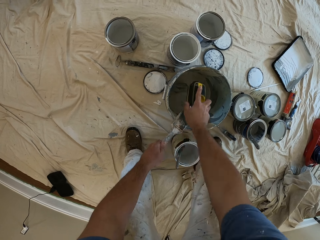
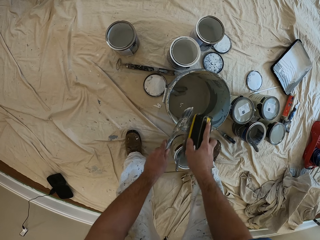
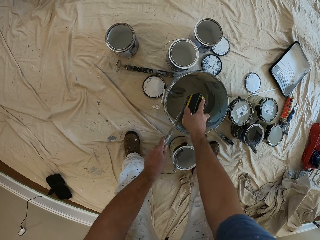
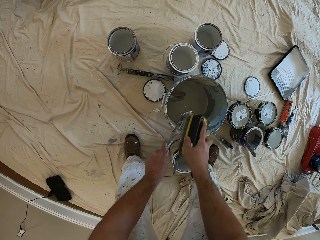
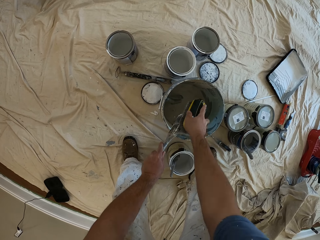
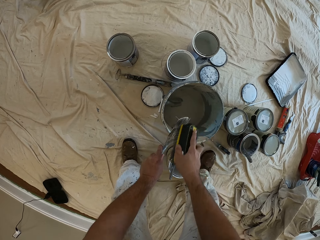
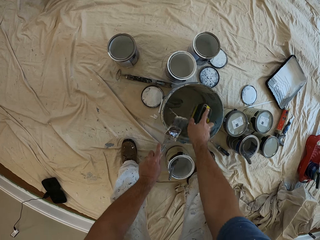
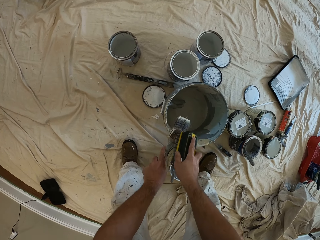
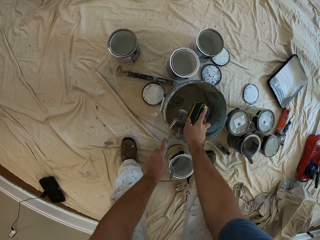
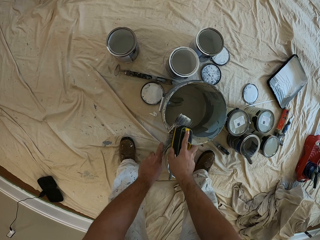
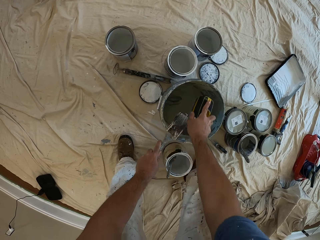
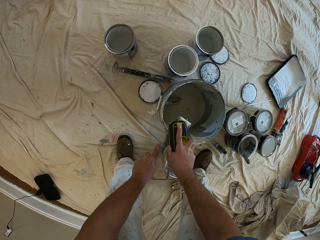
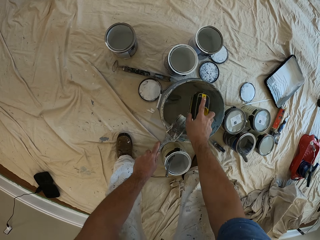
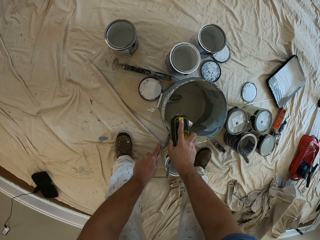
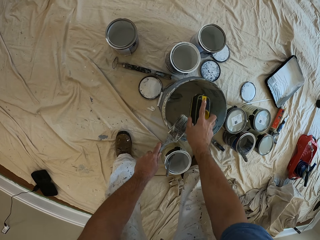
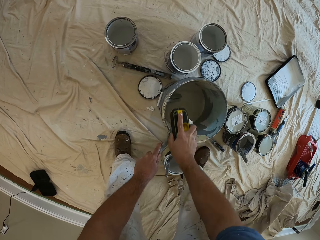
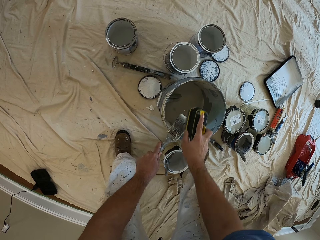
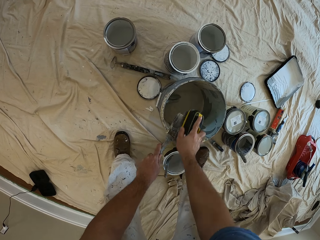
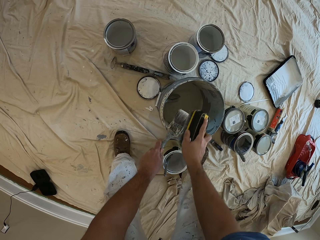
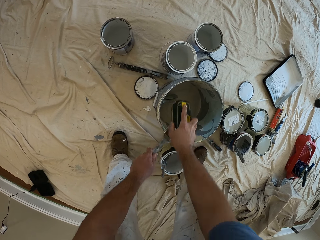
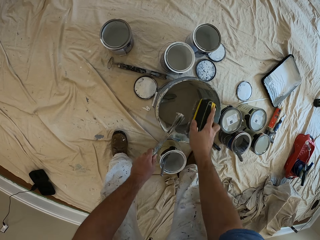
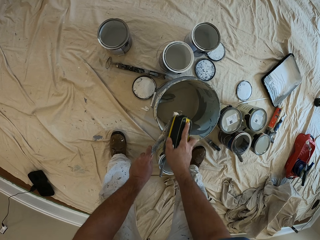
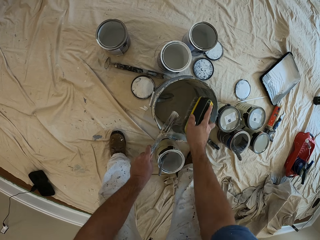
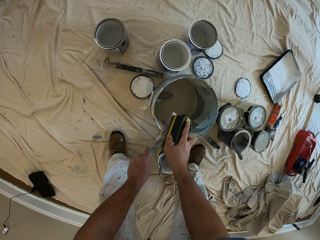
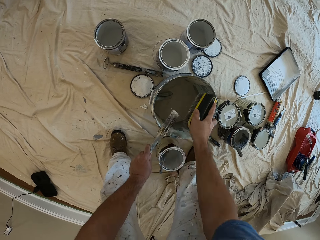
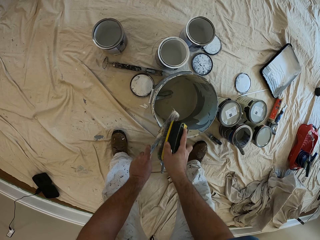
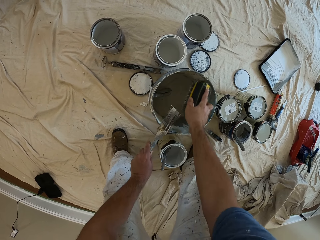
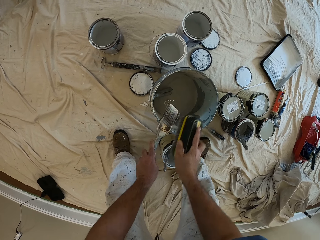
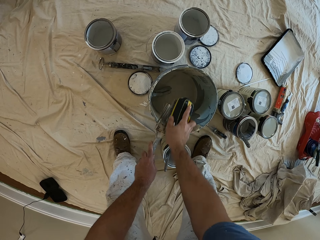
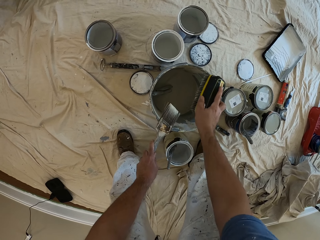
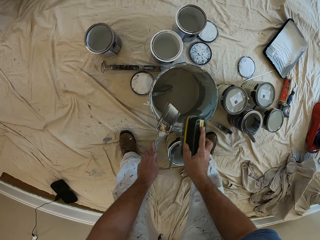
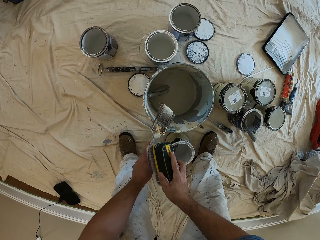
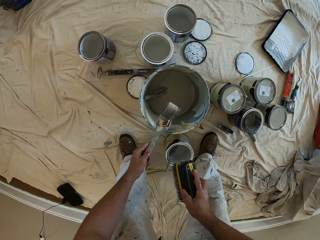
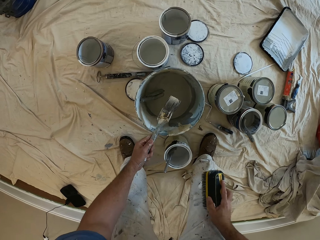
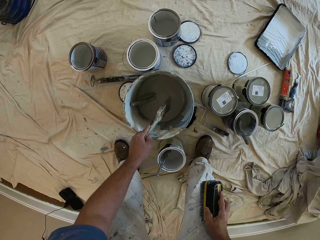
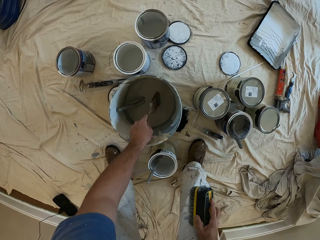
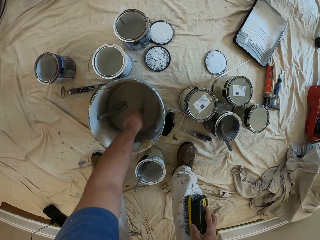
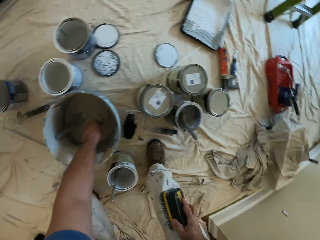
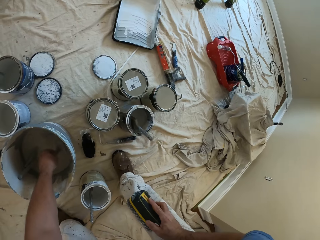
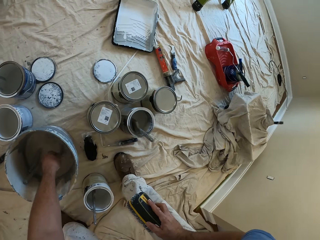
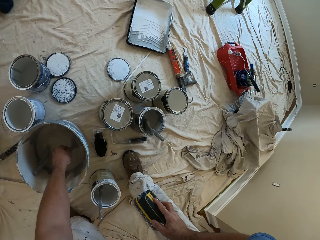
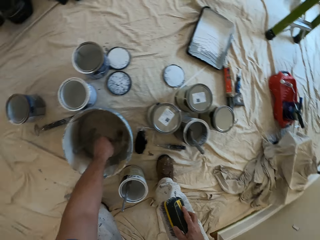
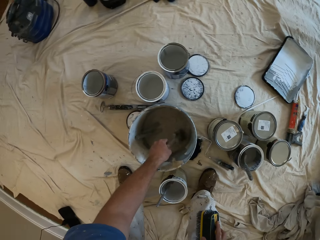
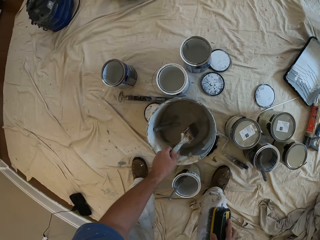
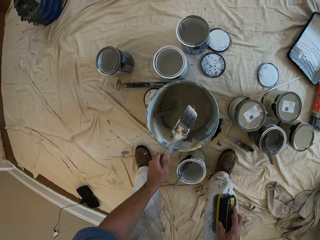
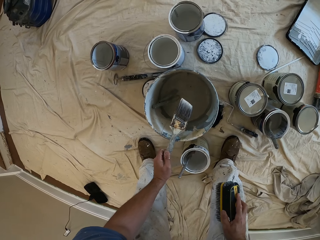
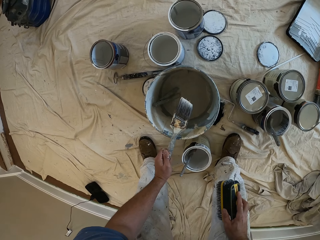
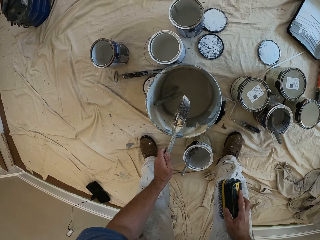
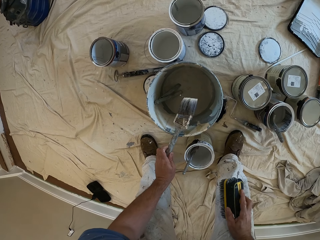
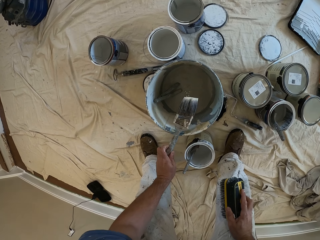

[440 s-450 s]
The camera wearer dips the brush in the water inside the bucket.

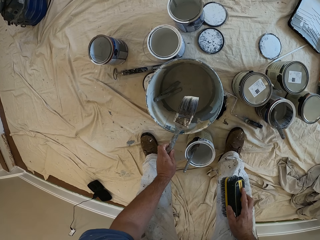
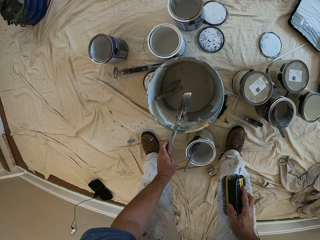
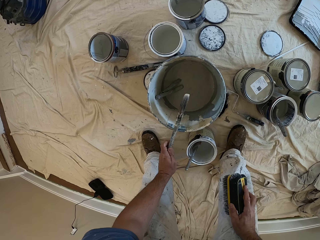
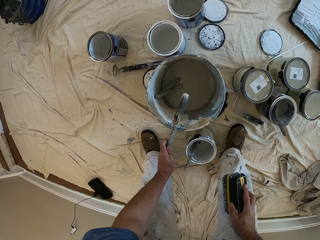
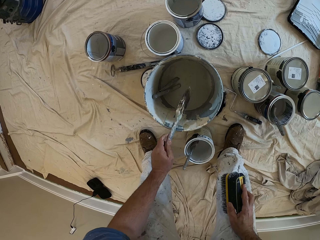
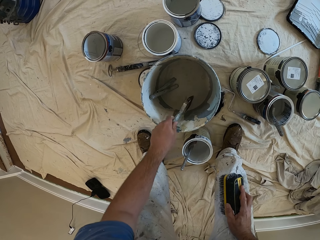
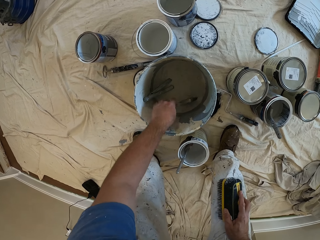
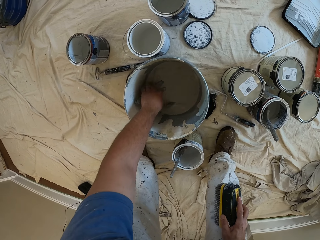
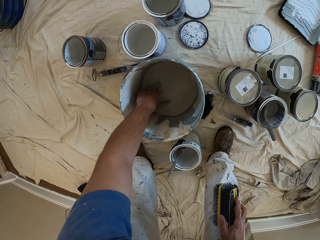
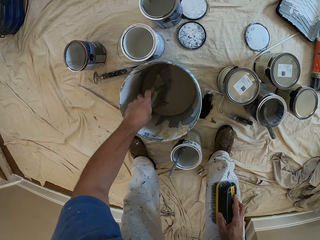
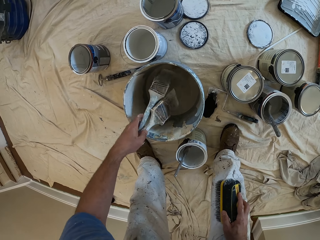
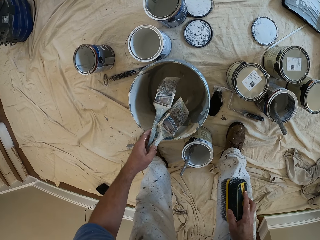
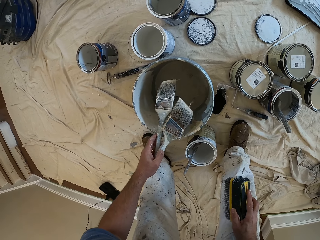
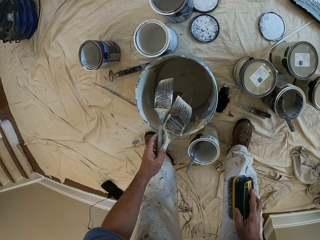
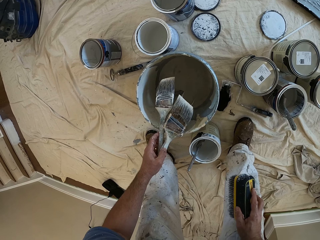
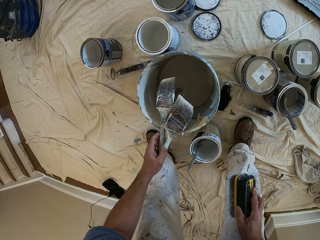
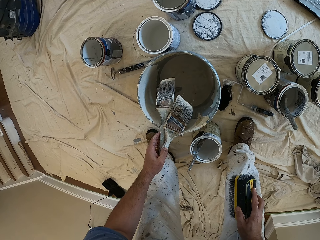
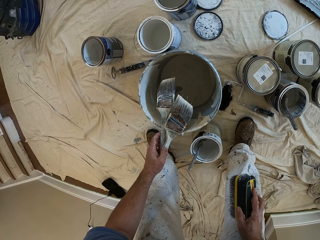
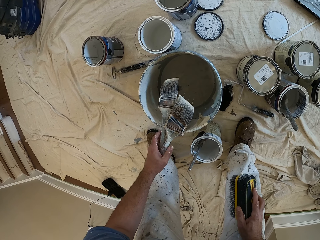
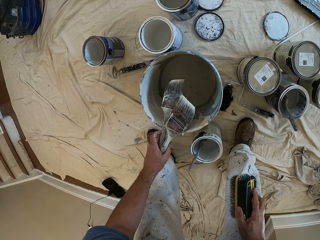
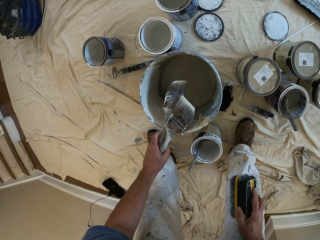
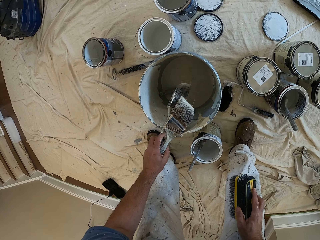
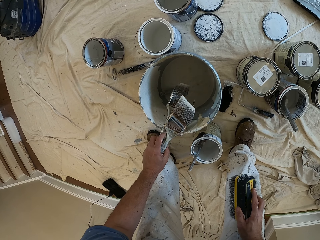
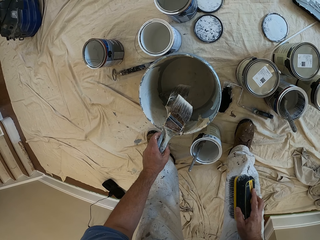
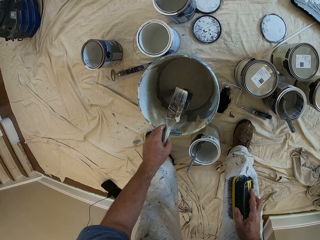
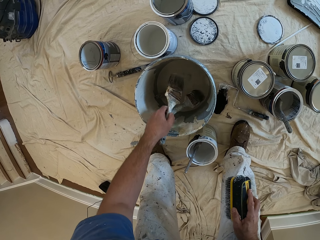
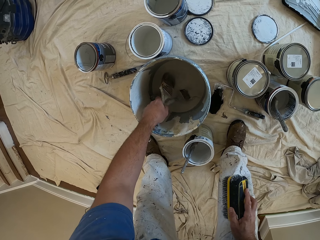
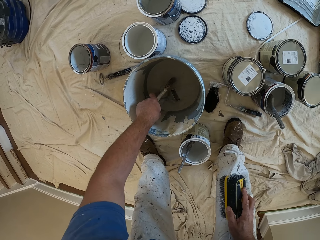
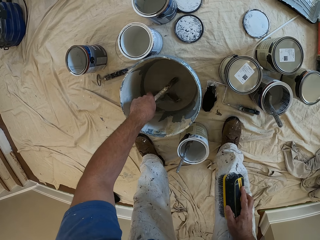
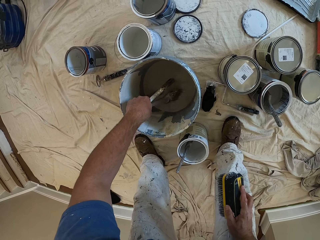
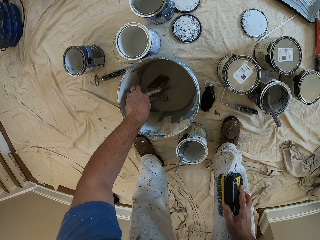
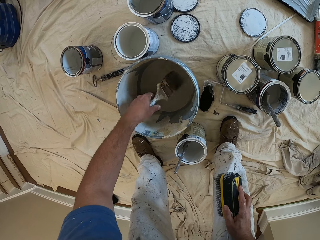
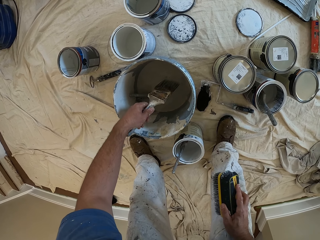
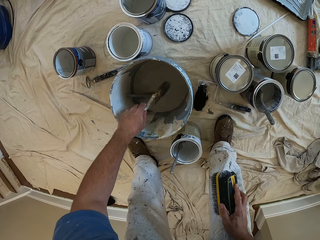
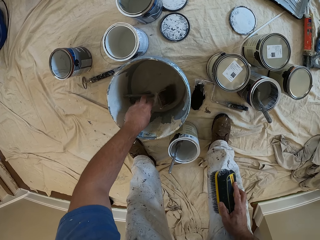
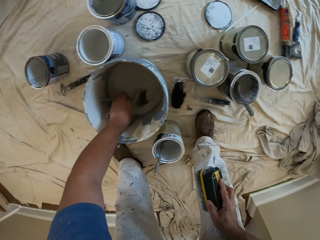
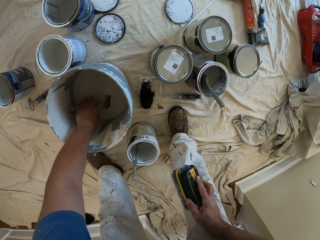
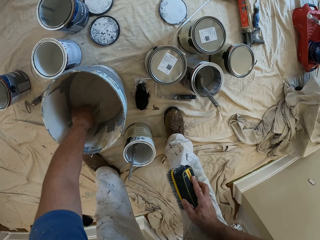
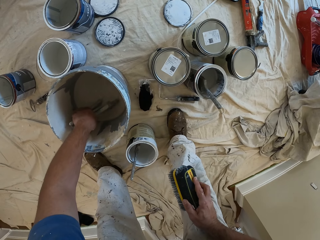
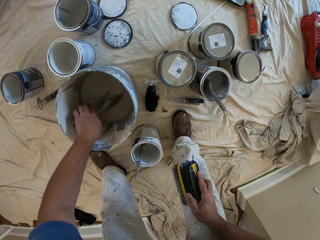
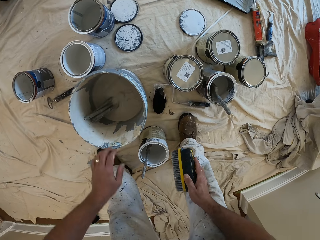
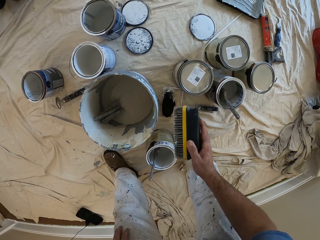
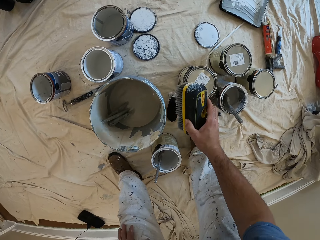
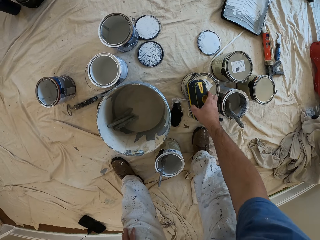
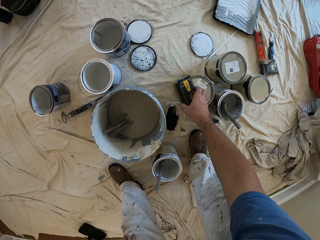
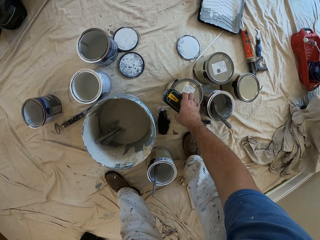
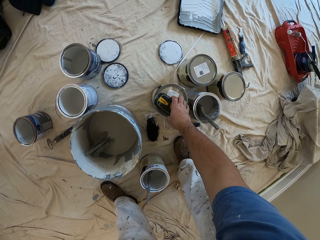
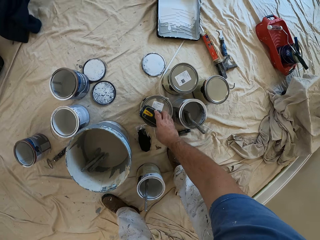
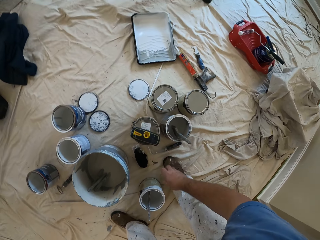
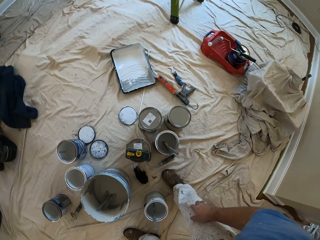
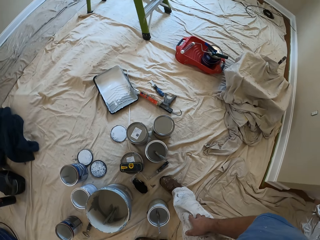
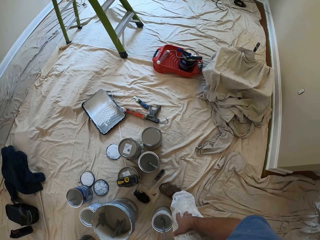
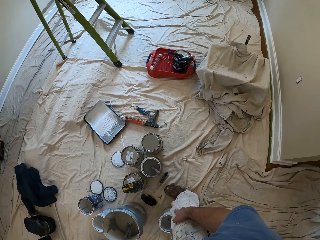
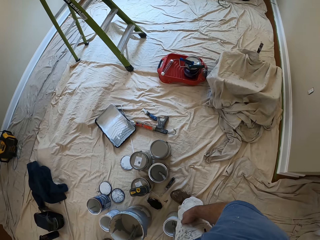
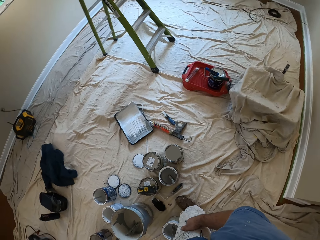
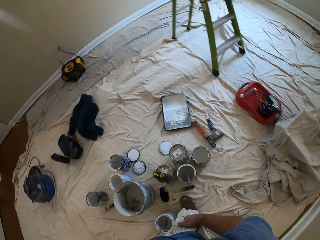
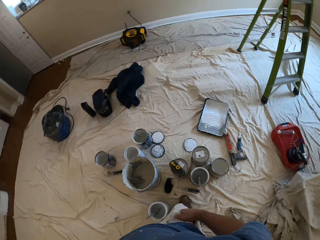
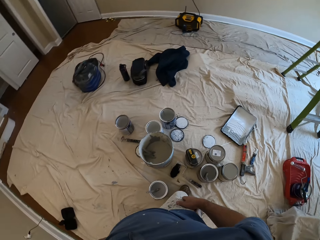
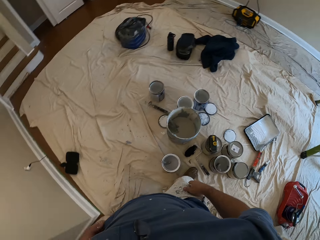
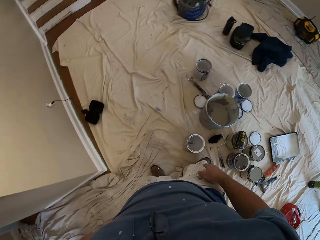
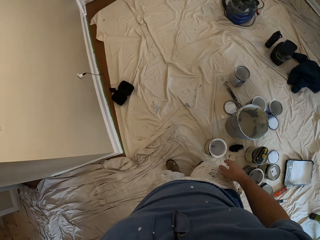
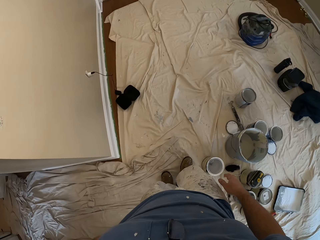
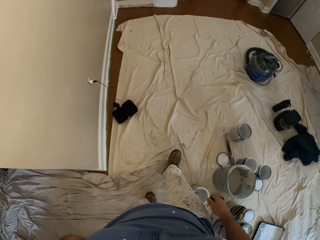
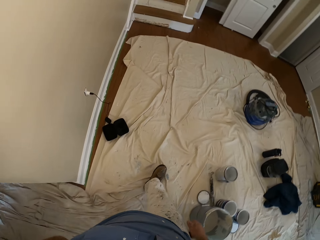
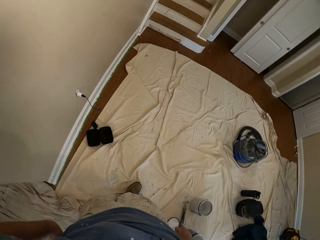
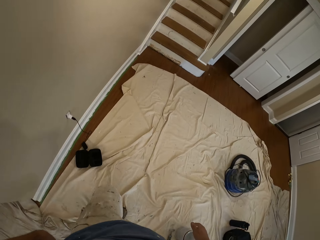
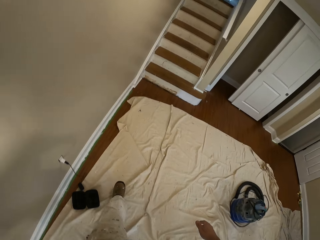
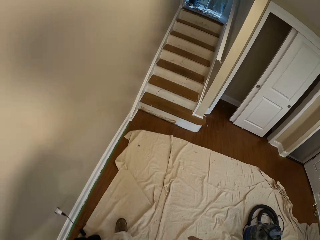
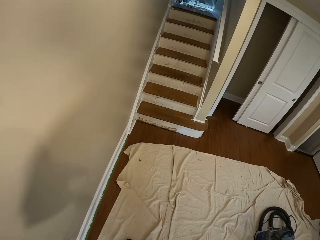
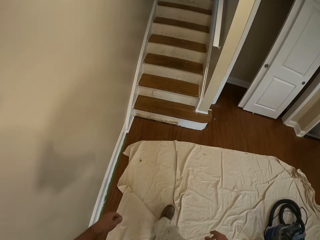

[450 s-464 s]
The camera wearer takes out the second painting brush. They dip the two brushes into the bucket of water. They return the paint brushes into the bucket. They drop the cleaner on a can of paint. They walk up the stairs and into a room.
